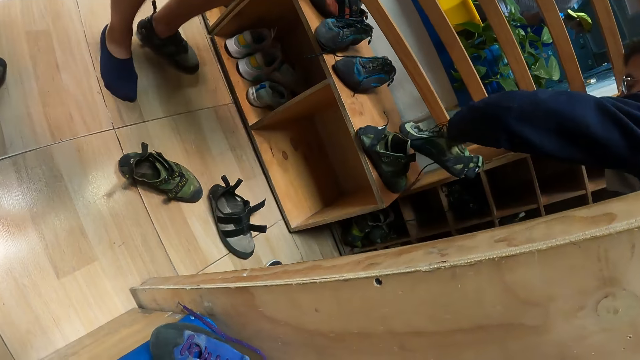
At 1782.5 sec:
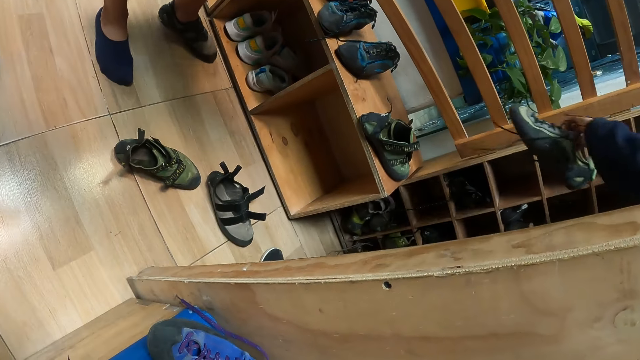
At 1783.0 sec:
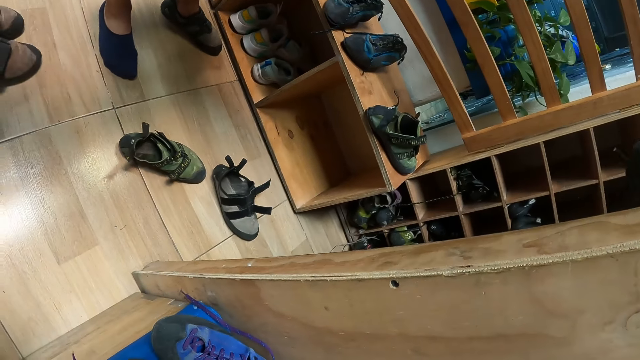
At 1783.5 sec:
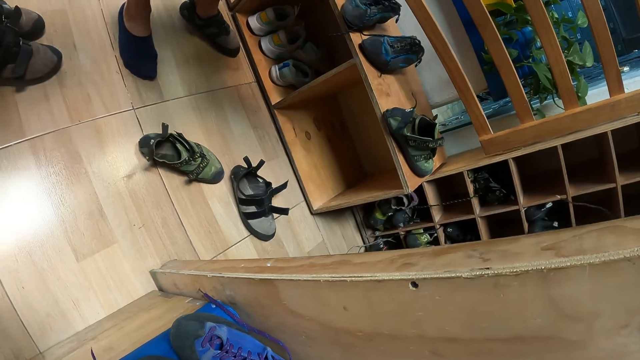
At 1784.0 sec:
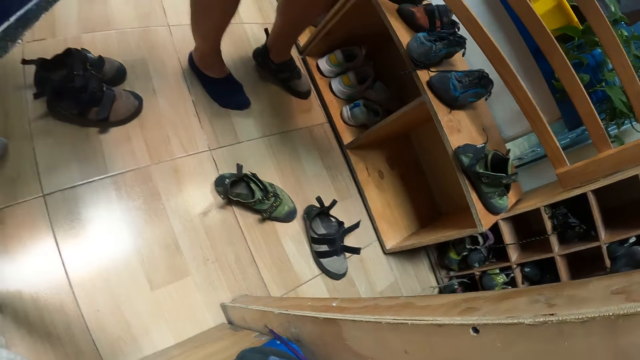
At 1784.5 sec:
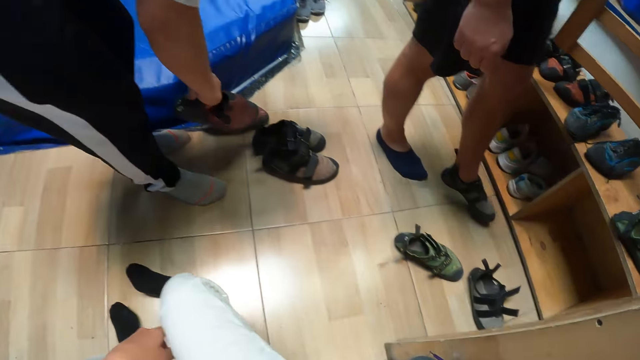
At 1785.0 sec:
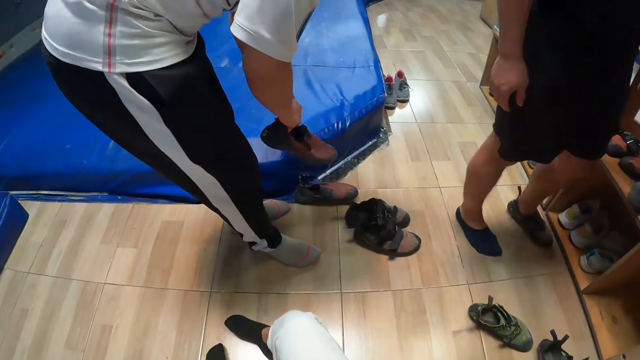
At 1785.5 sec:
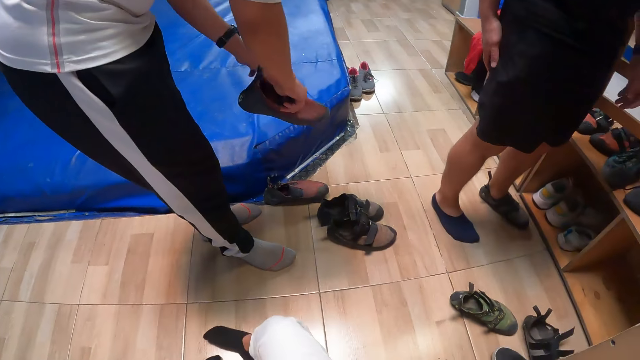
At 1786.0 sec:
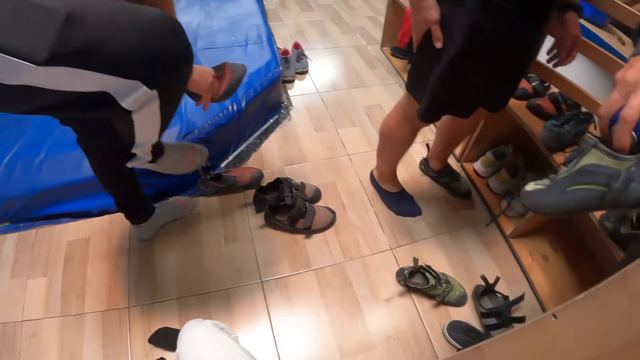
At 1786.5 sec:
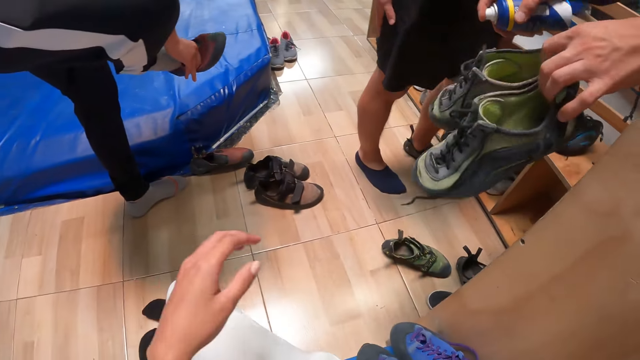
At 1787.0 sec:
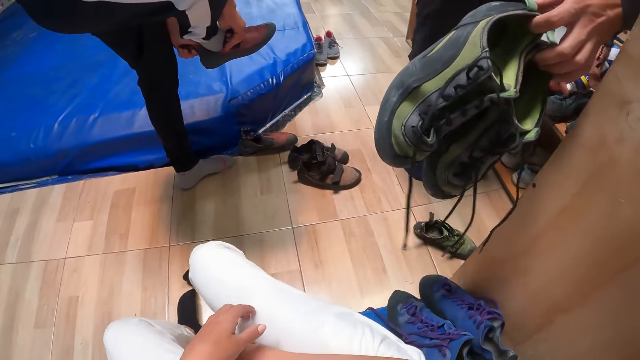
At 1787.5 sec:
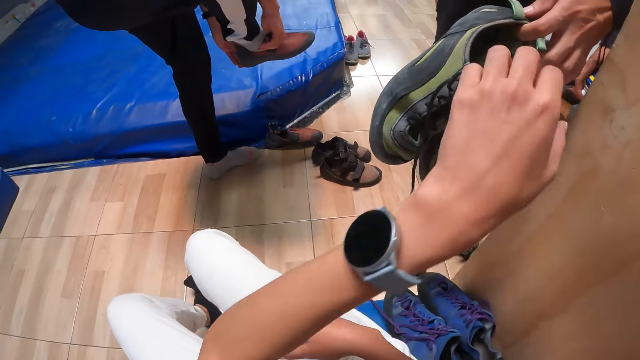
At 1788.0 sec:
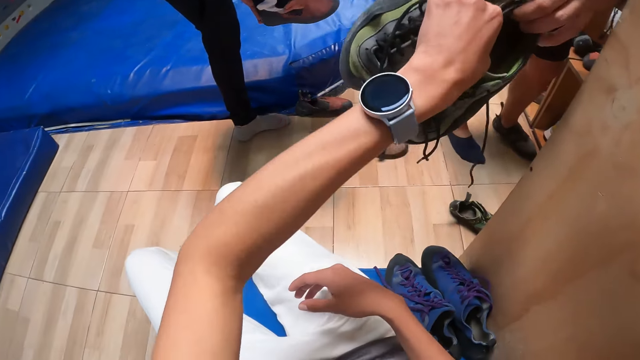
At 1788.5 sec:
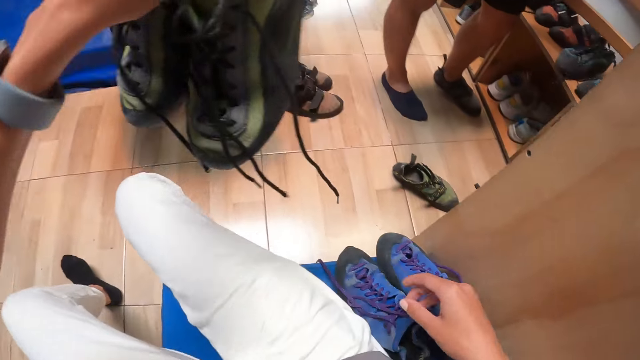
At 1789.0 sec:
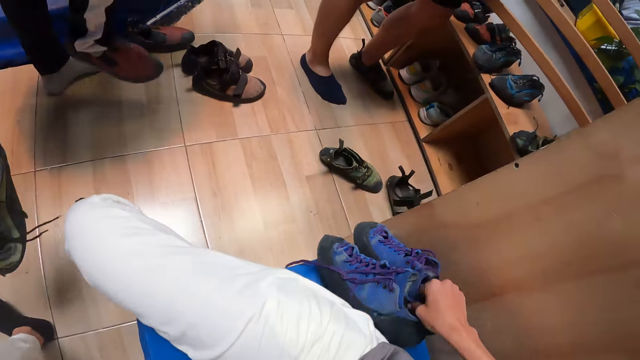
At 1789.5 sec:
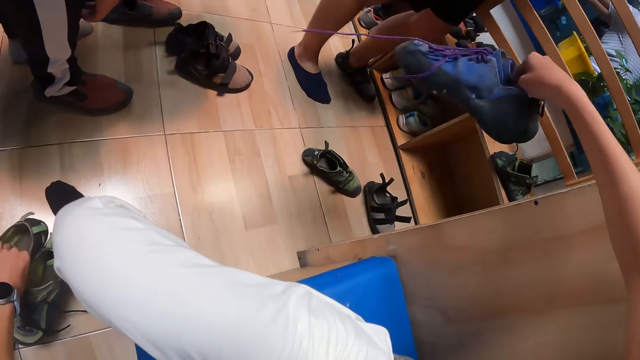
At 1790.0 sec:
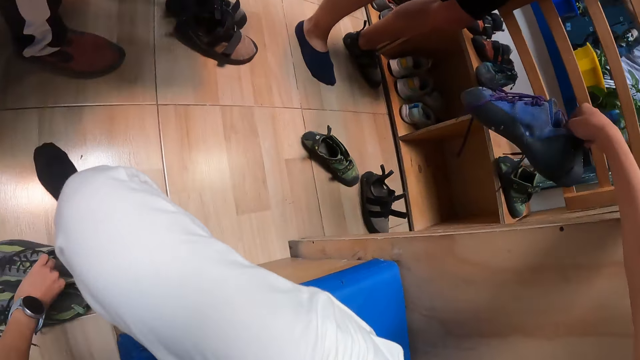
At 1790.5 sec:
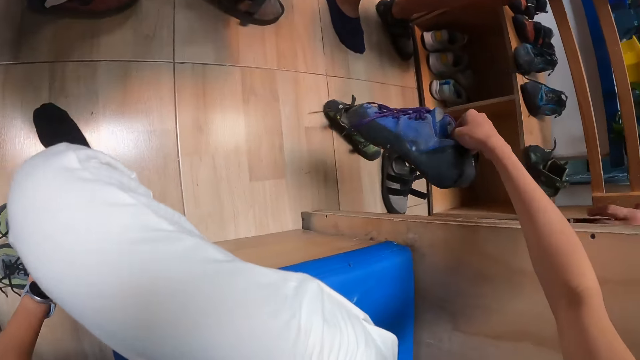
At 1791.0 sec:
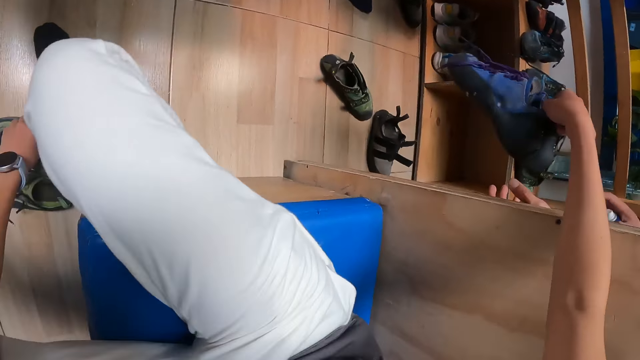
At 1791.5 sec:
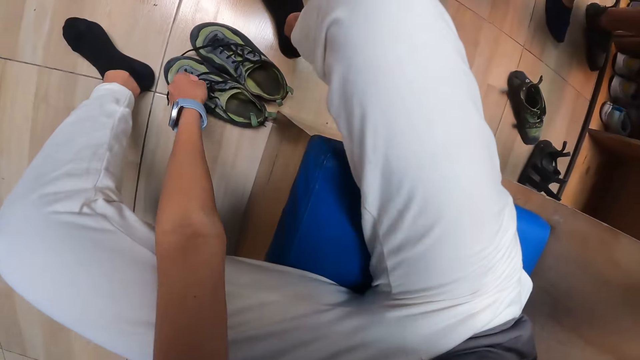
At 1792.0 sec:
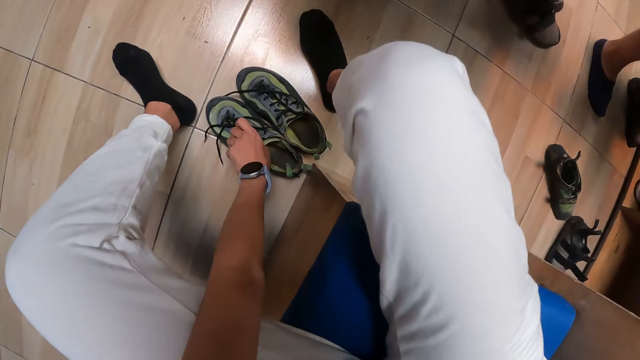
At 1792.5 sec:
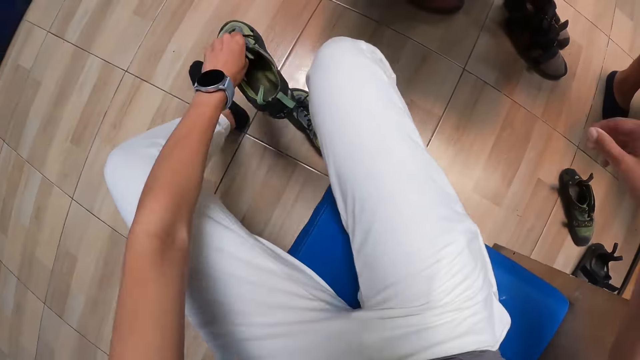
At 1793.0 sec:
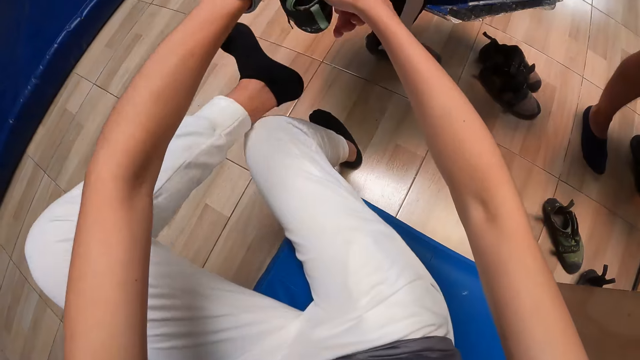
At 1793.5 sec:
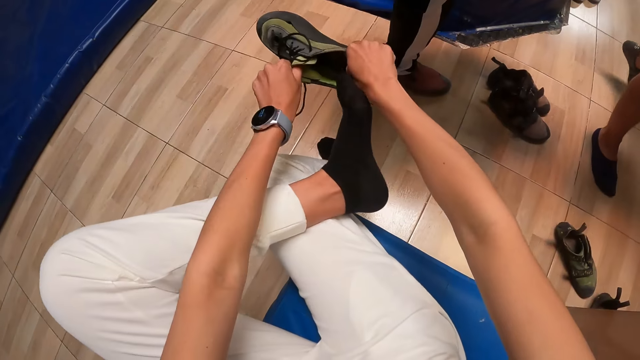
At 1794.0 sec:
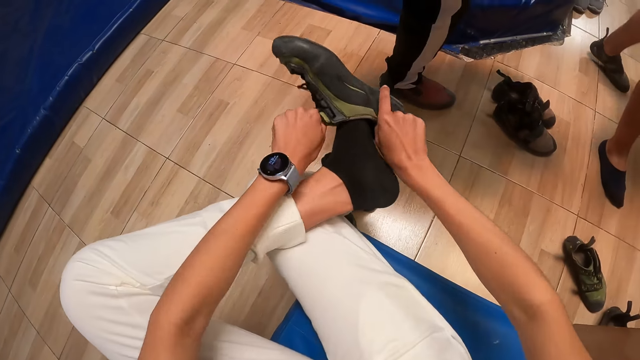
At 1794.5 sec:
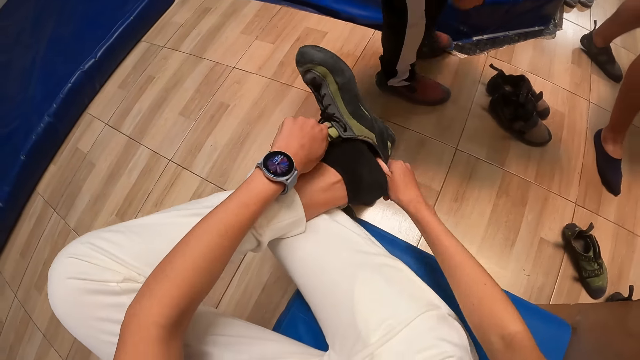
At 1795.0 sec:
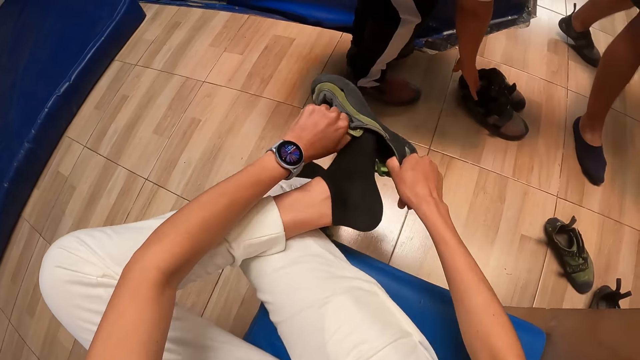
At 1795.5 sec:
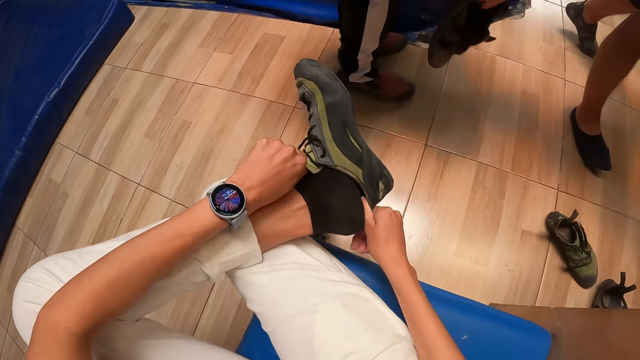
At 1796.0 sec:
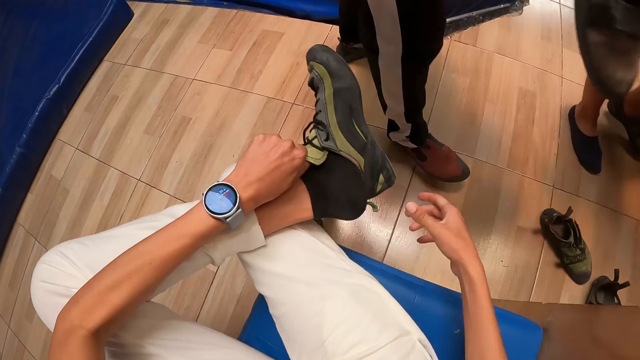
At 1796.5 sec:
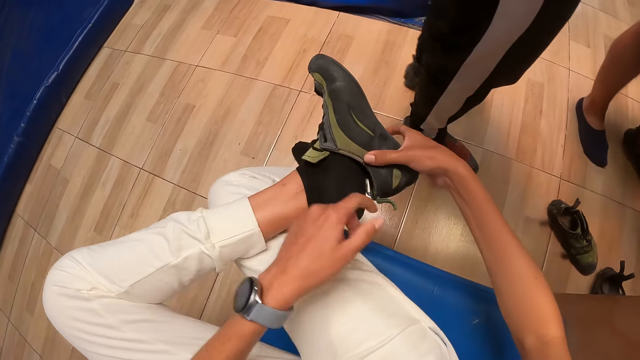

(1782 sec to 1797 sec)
The camera wearer collects some shoes from a man with her left hand. She holds the shoe. She picks up the shoes from the chair with her right hand. She drops the shoes on the floor with her left hand. She passes the shoes to the man with her right hand. She picks up the shoe from the floor with her left hand. She puts on the shoe on her left leg with both hands.

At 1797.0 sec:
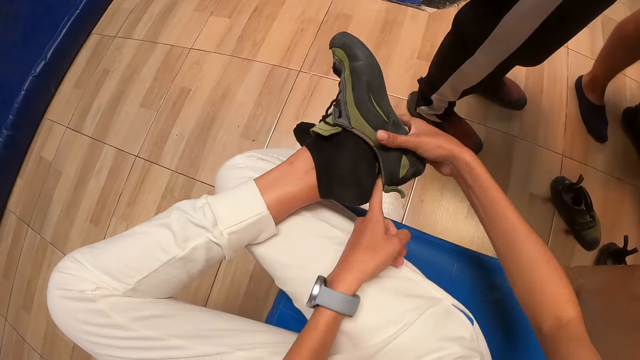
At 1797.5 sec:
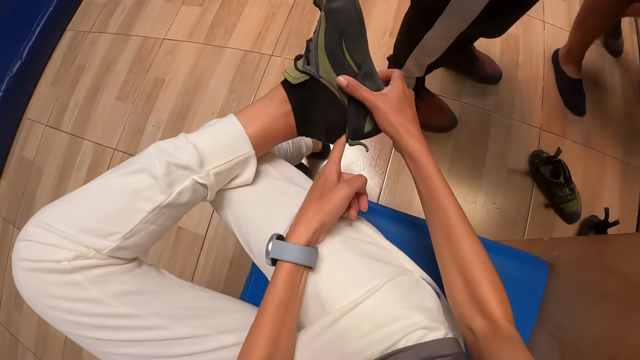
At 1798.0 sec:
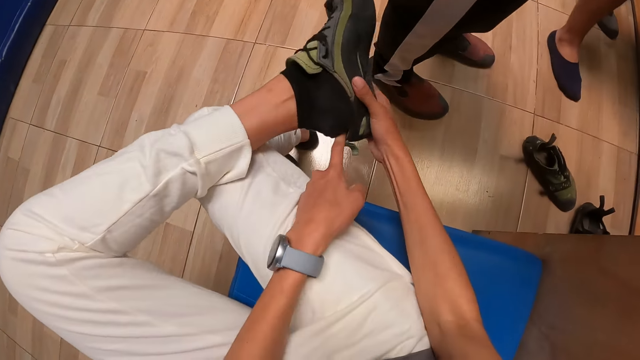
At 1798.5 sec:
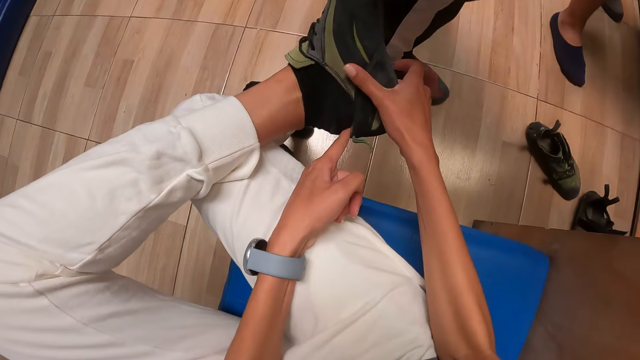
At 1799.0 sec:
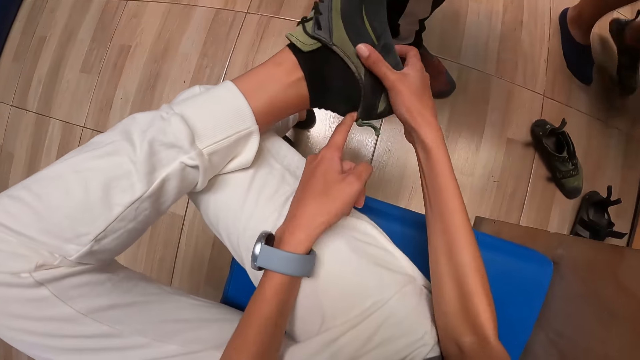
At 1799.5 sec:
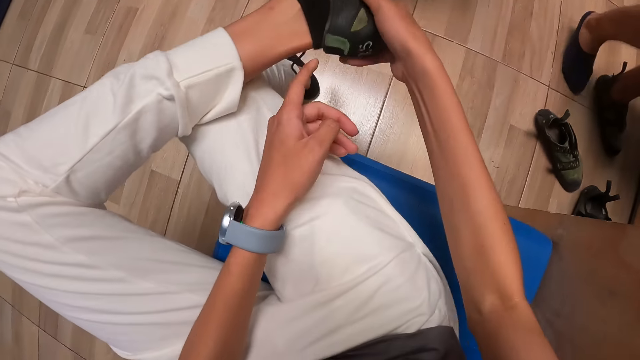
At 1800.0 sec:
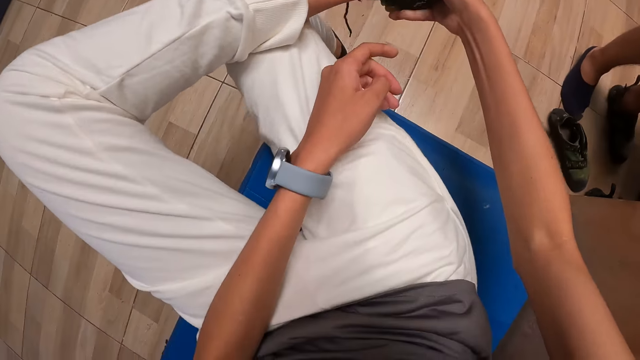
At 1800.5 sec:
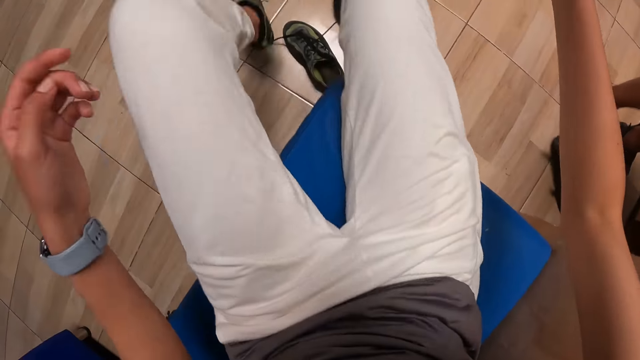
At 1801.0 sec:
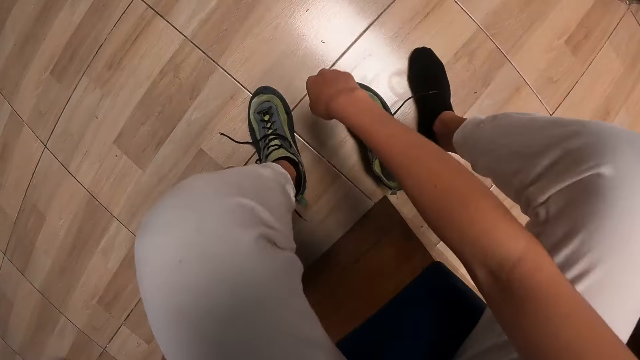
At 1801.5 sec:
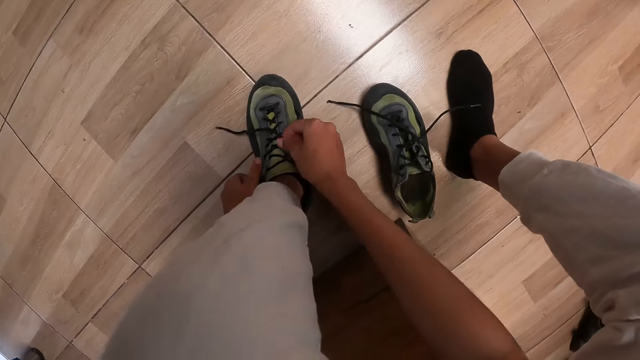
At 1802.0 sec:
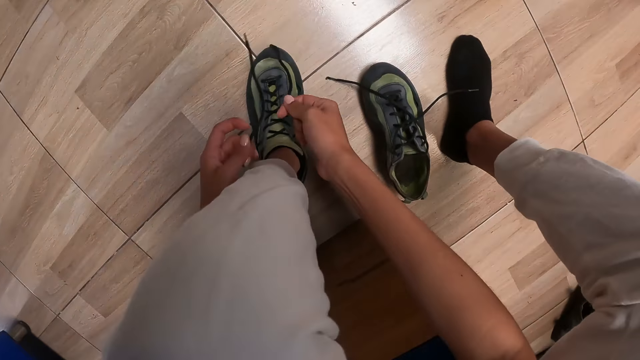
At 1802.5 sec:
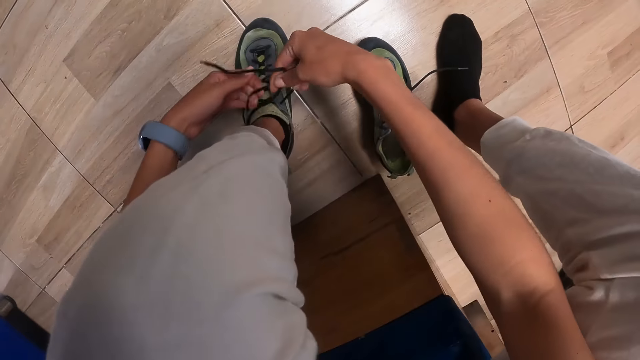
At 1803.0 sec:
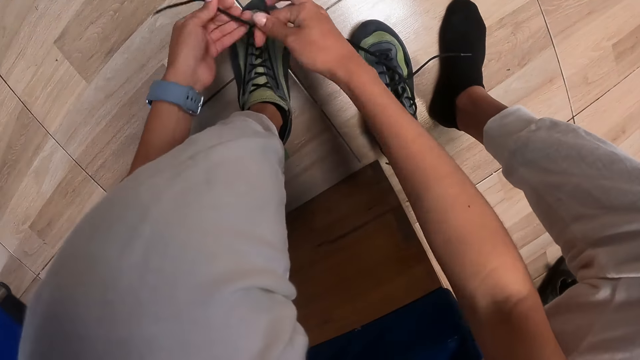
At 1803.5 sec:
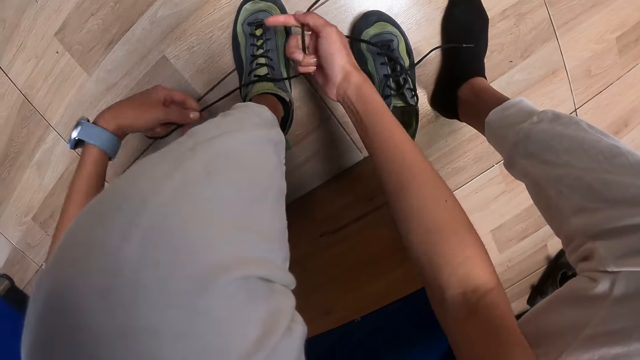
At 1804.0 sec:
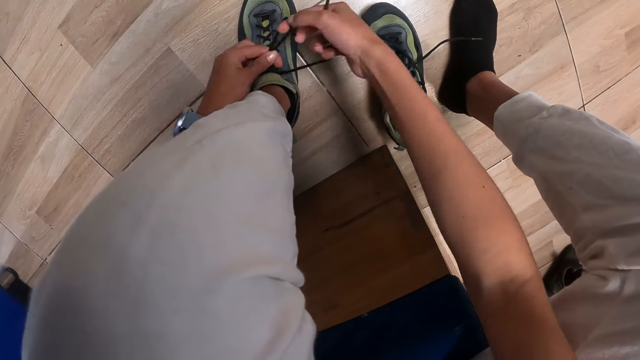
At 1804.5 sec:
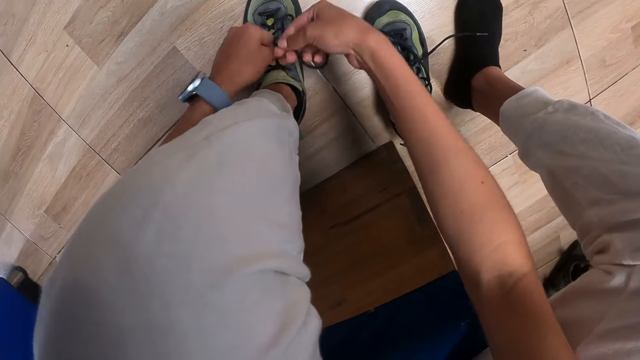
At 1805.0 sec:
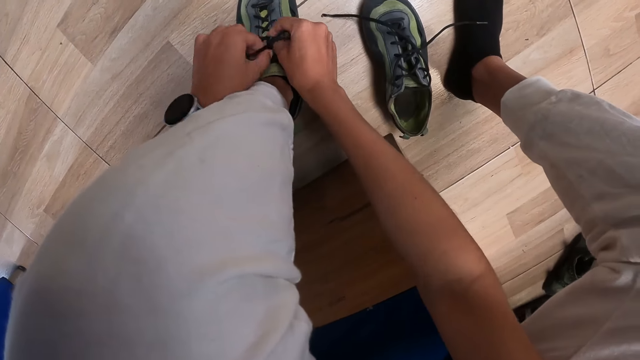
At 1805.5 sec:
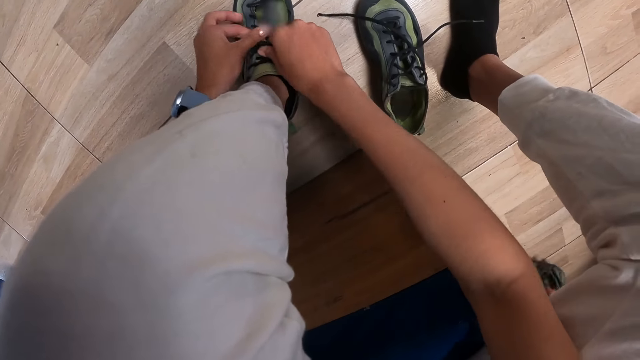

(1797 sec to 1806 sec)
The camera wearer laces the shoe on her left leg with both hands.
